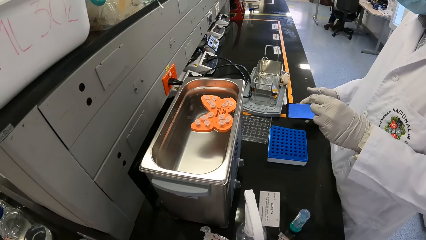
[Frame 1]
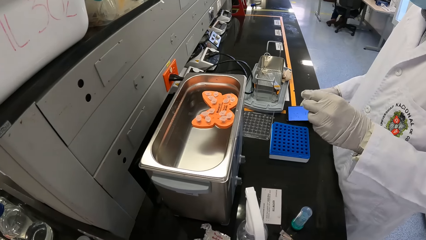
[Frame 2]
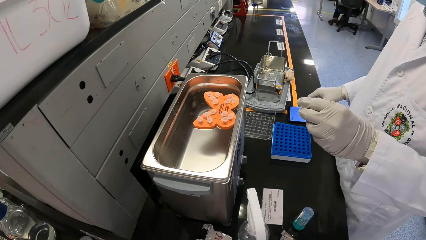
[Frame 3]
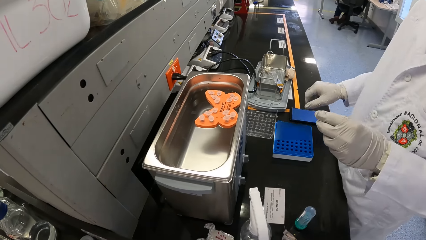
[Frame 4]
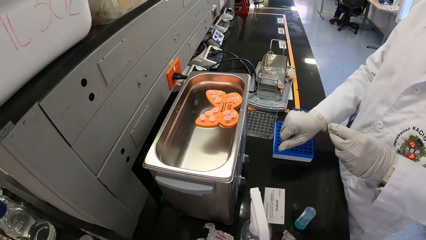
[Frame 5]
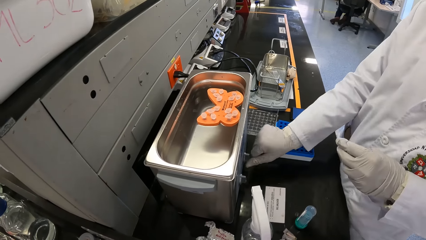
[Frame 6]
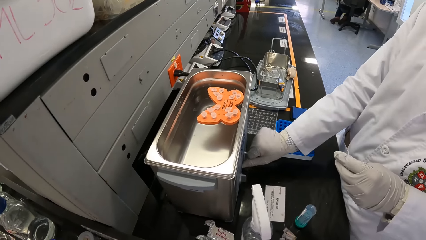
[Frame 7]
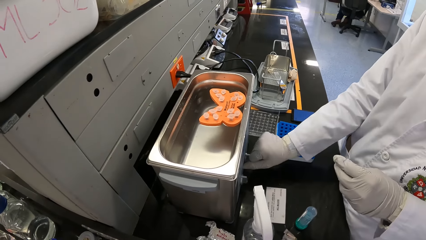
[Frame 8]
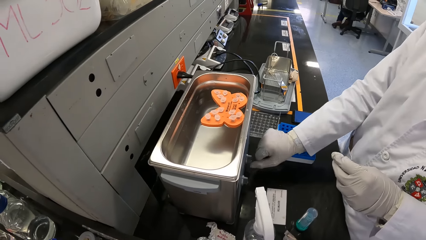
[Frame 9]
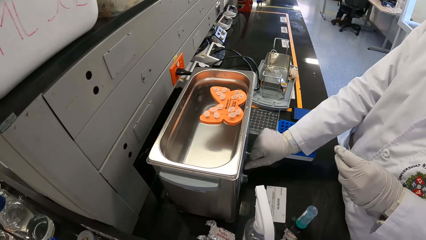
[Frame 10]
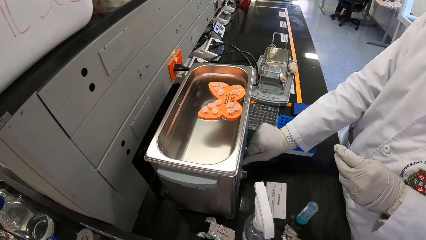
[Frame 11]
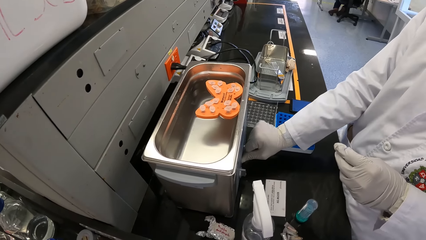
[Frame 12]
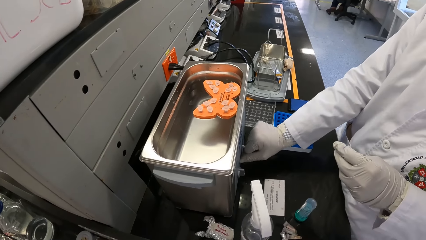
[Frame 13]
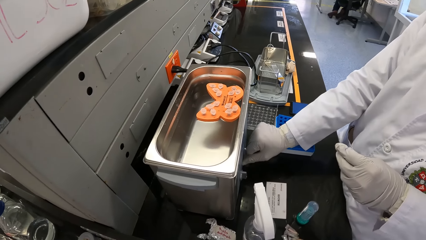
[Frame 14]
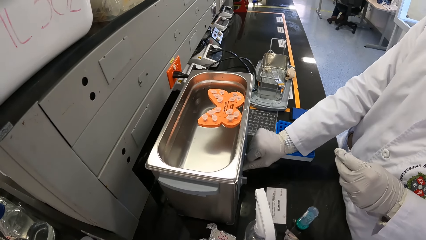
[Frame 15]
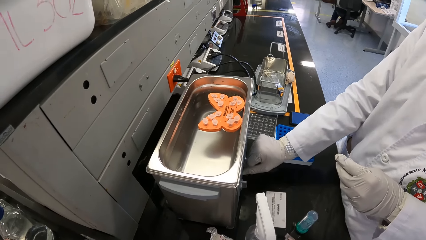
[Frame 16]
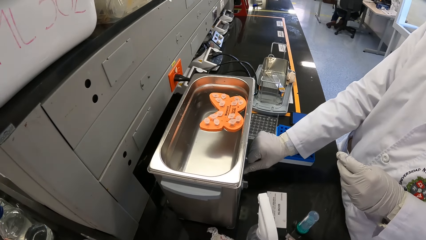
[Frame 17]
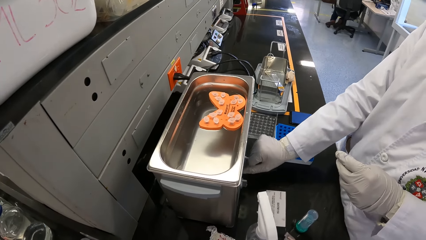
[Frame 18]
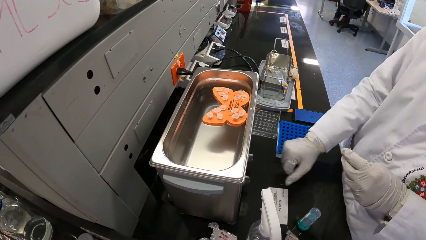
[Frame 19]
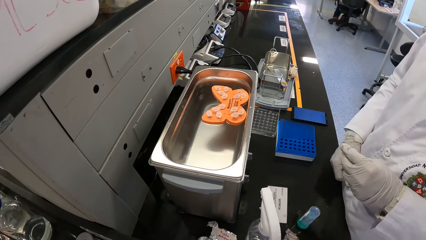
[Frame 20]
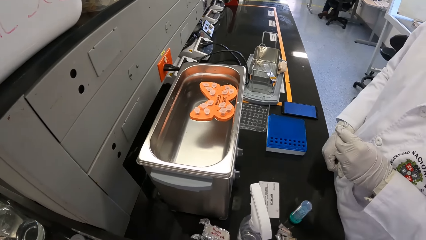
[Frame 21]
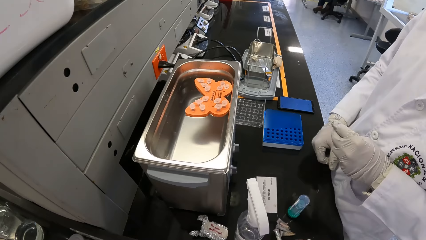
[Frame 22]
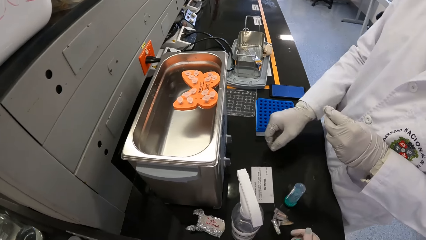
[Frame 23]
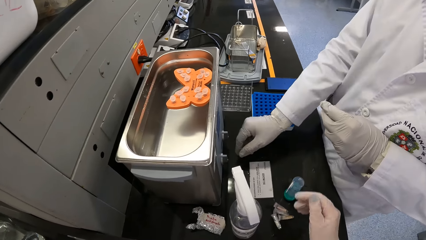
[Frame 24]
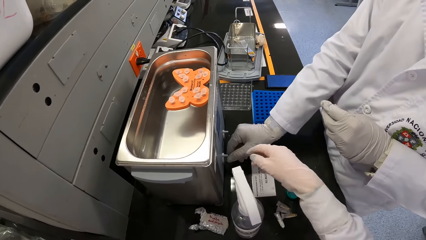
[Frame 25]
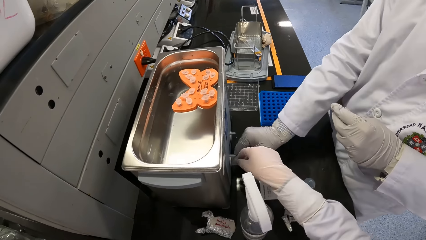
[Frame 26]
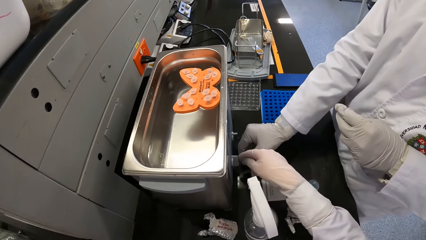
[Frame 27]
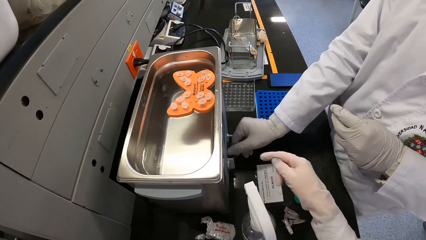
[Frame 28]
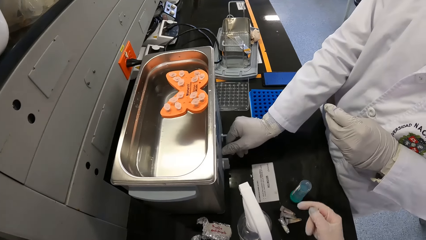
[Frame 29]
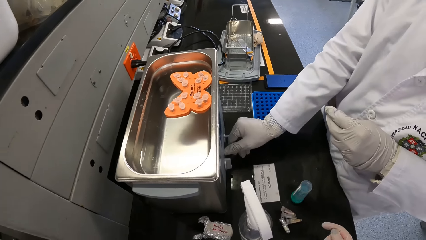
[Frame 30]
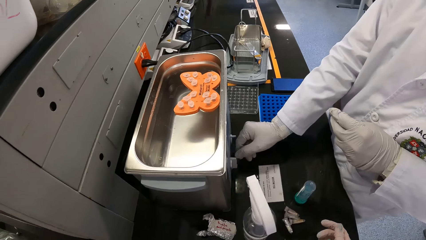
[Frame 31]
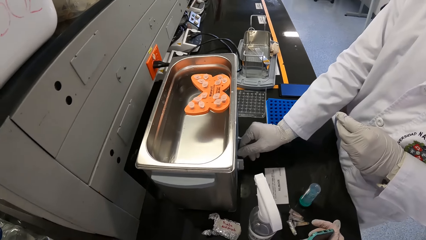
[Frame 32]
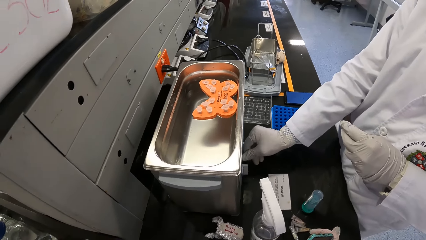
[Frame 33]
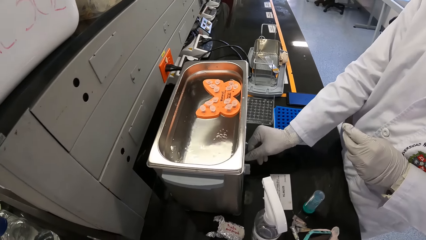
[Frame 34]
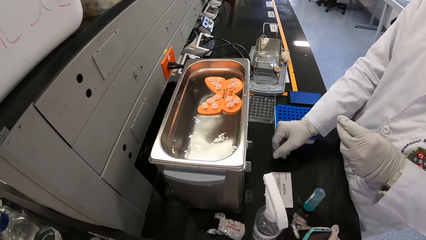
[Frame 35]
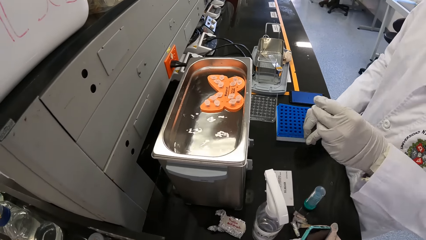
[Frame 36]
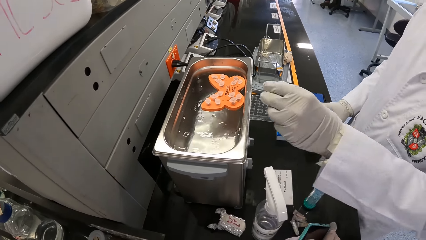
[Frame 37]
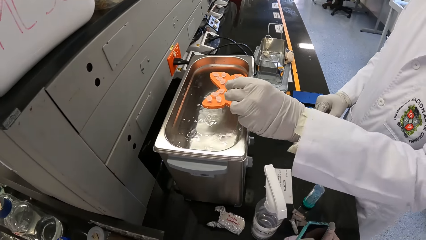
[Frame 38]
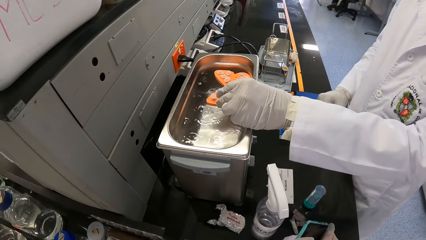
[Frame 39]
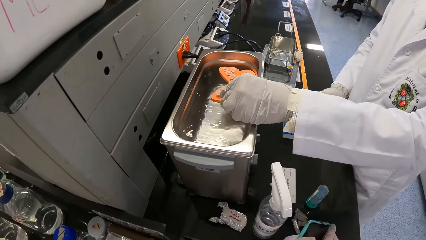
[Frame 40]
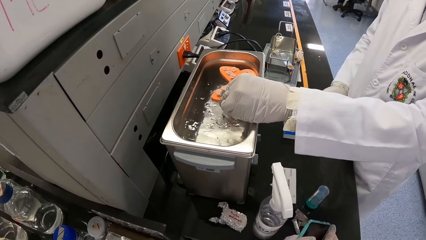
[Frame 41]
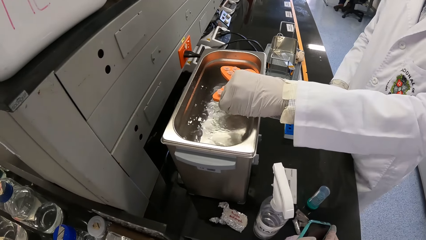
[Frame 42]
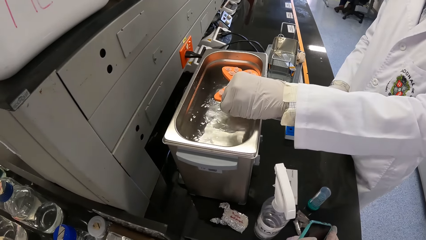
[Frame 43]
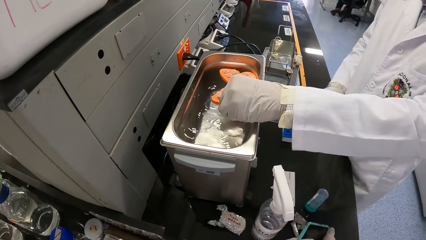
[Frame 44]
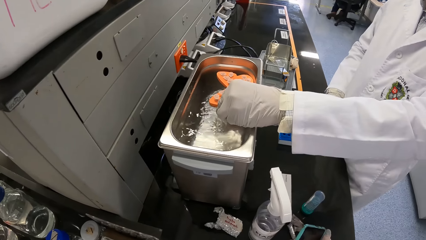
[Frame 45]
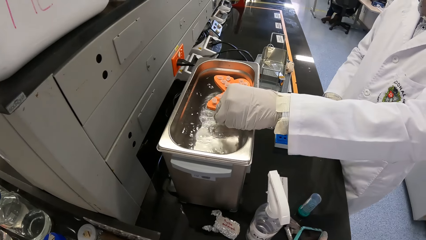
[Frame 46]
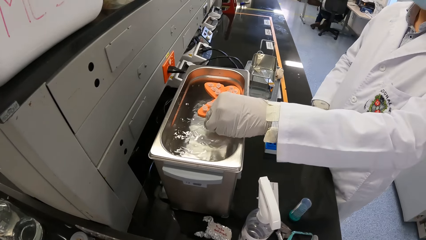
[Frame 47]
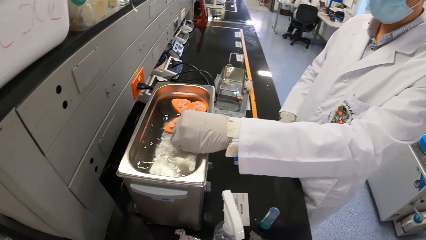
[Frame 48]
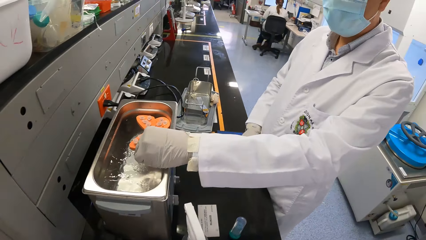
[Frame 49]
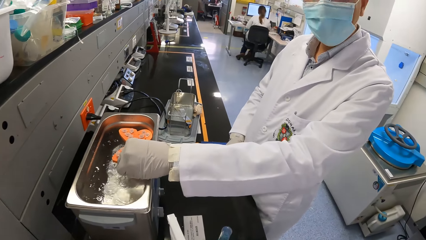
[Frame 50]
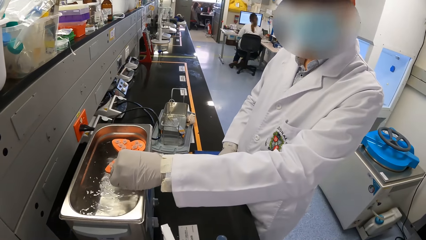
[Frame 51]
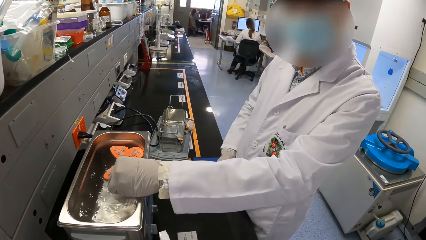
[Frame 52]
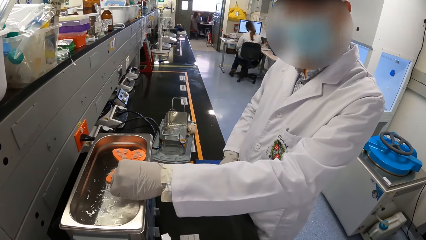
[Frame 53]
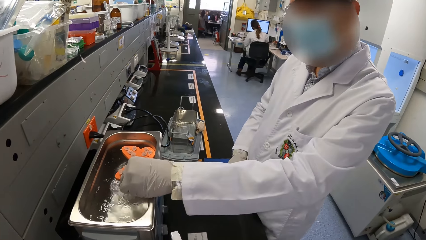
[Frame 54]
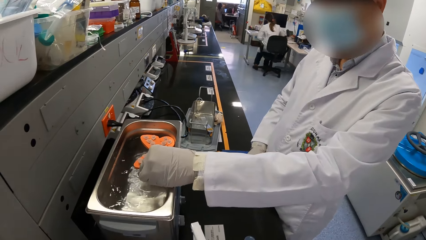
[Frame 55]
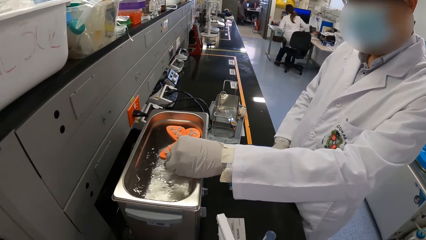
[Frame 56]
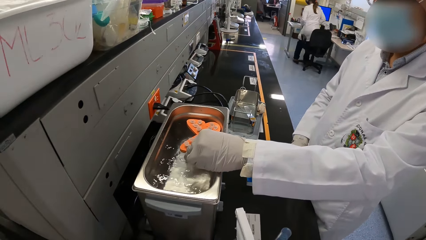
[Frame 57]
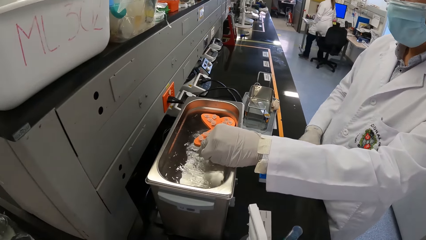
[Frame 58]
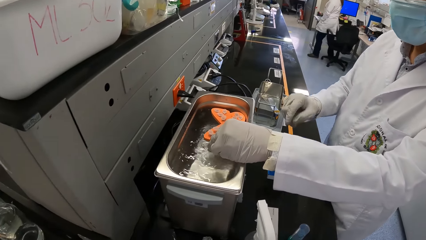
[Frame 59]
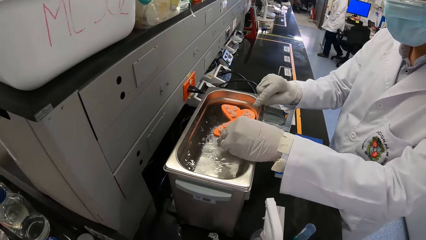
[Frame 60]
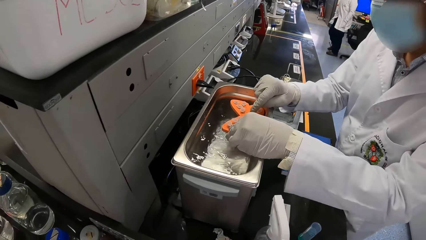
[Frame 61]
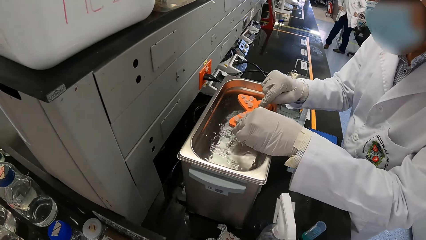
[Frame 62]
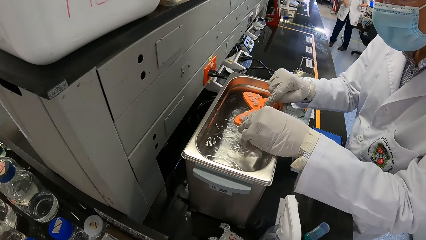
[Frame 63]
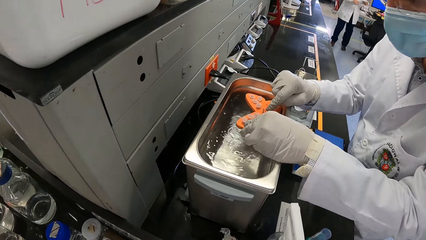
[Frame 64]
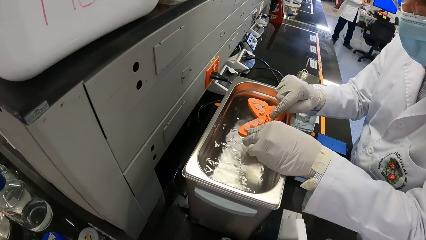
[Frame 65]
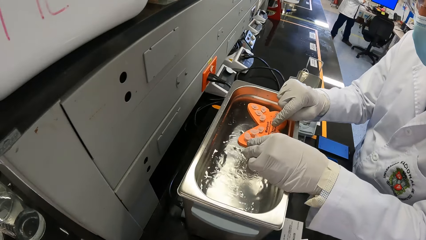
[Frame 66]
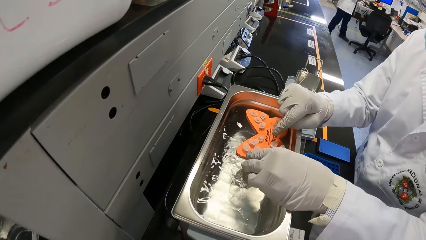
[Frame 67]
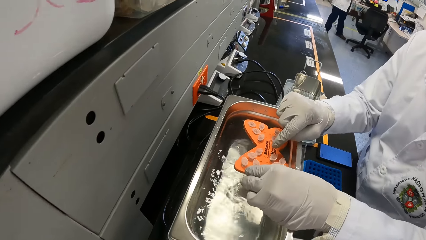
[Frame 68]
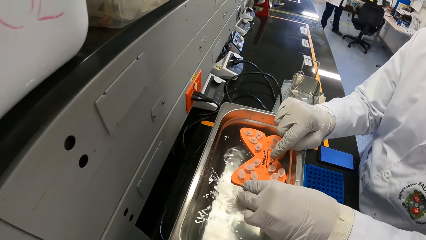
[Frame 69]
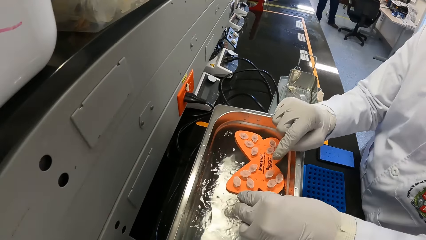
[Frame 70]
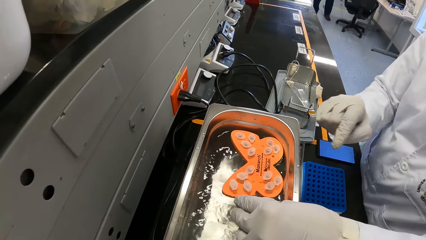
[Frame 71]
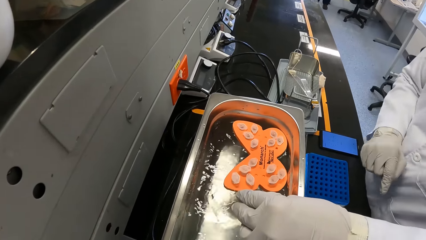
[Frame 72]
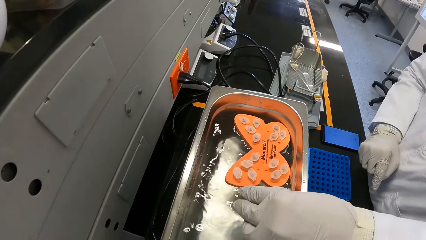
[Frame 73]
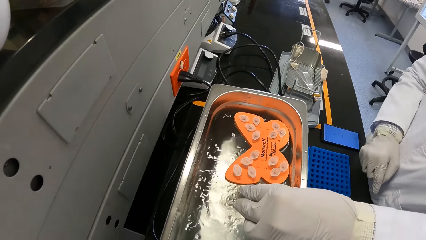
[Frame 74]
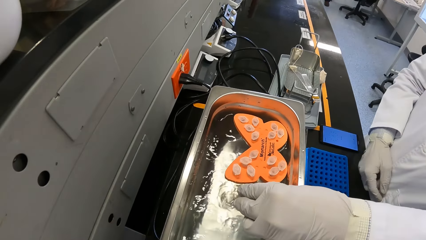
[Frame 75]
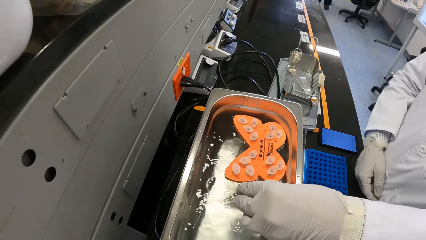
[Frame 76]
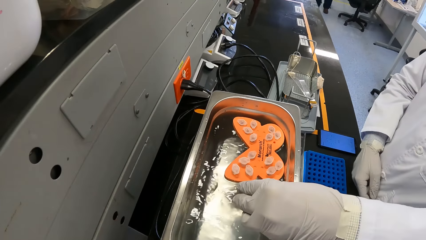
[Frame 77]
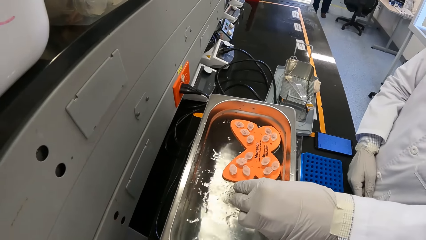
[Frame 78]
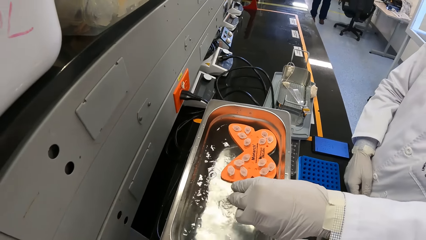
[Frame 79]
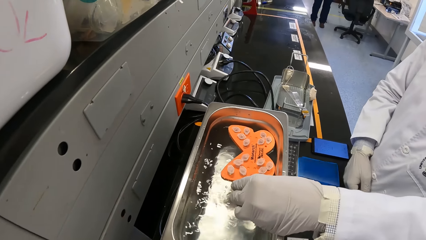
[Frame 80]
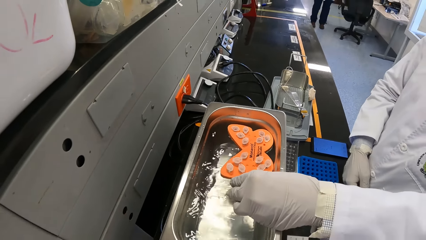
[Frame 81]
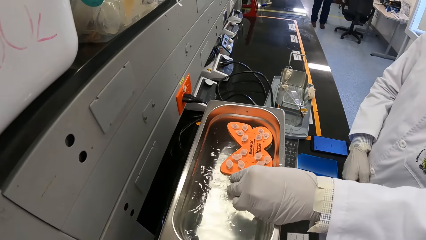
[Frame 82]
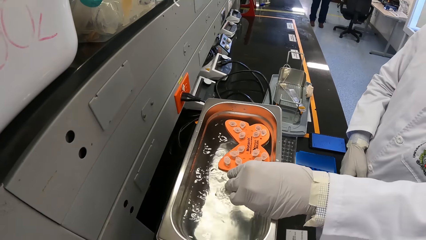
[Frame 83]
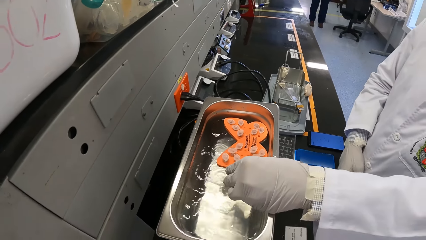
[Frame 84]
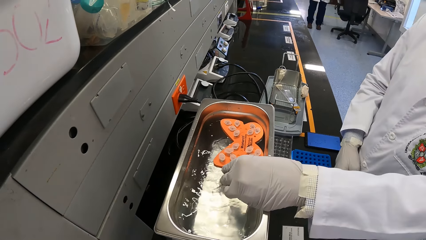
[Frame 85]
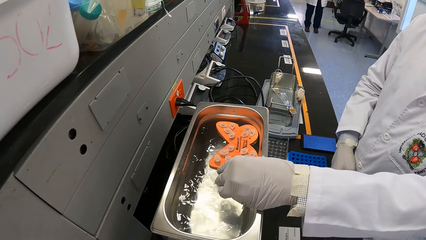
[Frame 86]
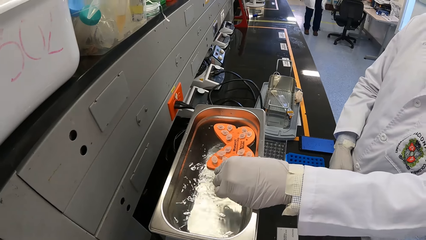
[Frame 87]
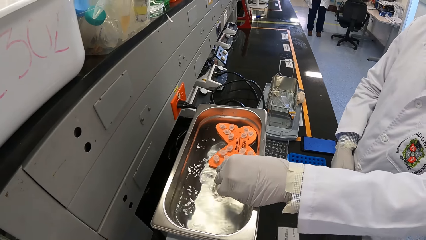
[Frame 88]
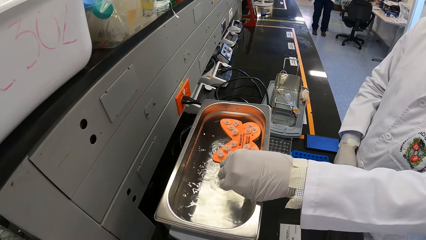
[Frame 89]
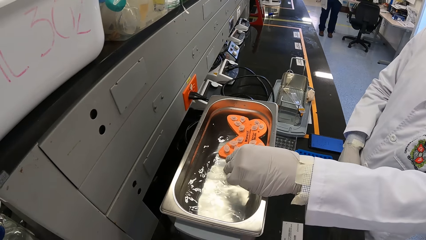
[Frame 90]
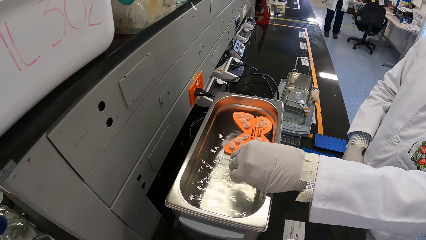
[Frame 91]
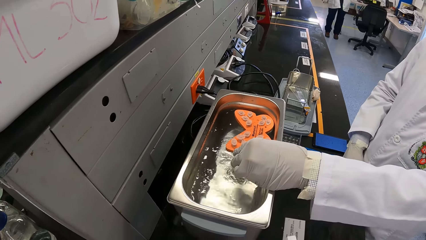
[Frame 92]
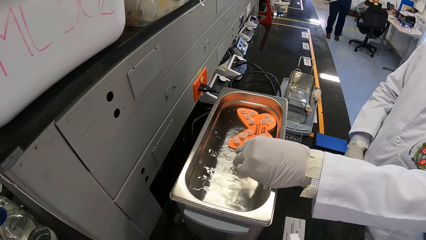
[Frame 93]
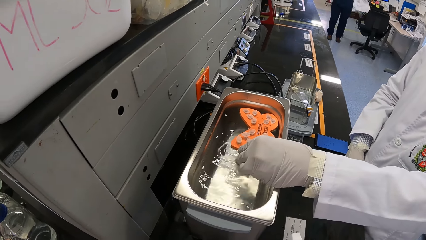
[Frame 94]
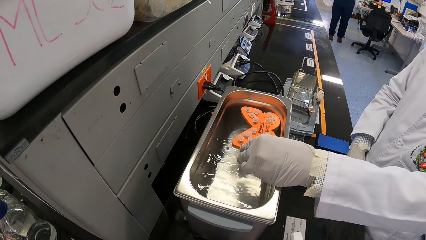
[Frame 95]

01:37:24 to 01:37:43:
The man drops the phone on the counter with his right hand. The man operates the ultrasonic bath with his right hand. The camera wearer touches a knob on the ultrasonic bath with her right hand. She drops the right hand. The man puts a centrifuge tube in the ultrasonic bath with his left hand. The camera wearer looks at the water bath. She looks at a man. The woman stands up from the chair. The first man touches a centrifuge tube rack in the ultrasonic bath with his right hand. The camera wearer looks at the water bath. She walks ahead. She looks at the water bath.
